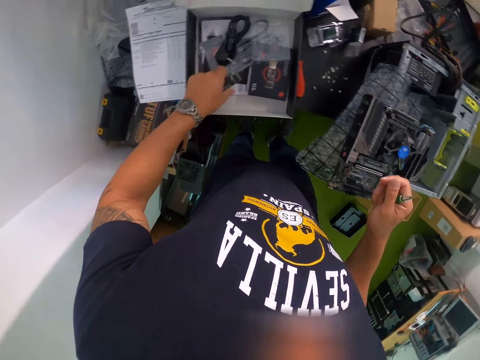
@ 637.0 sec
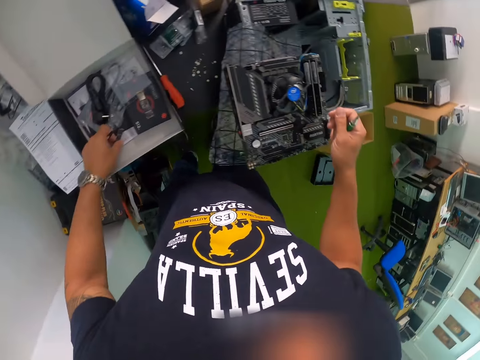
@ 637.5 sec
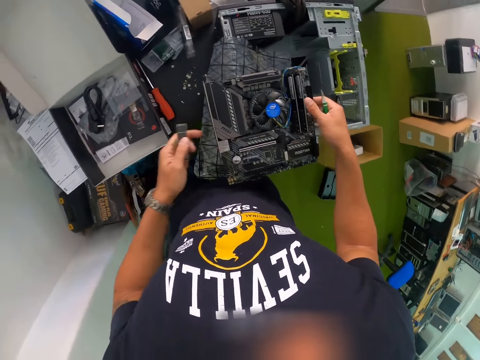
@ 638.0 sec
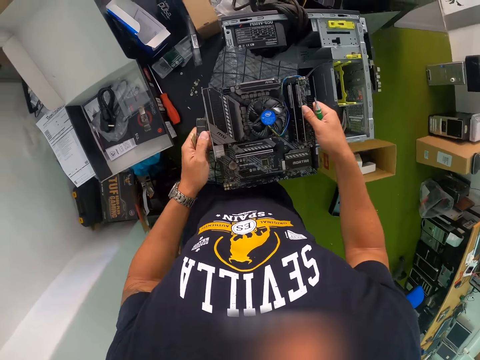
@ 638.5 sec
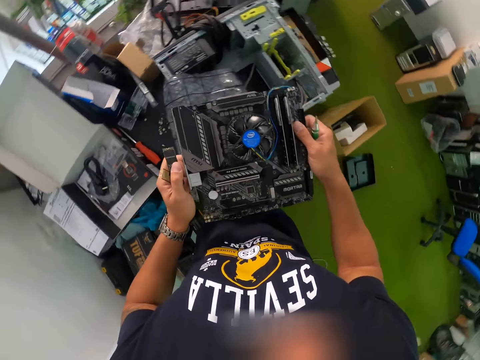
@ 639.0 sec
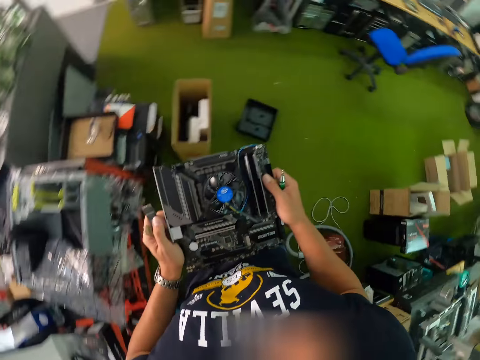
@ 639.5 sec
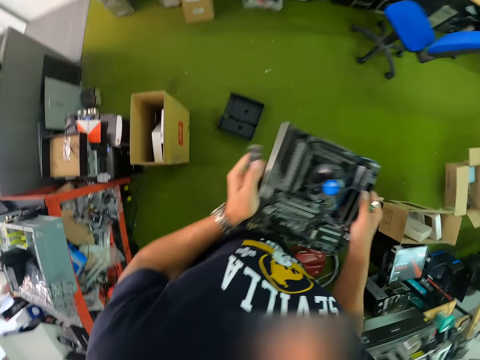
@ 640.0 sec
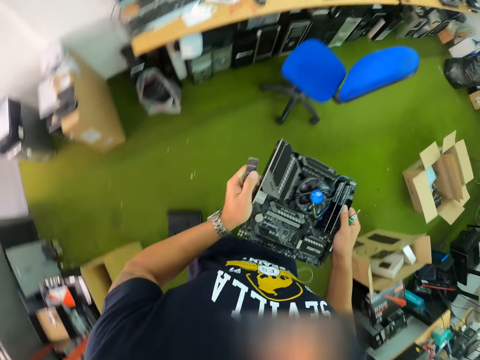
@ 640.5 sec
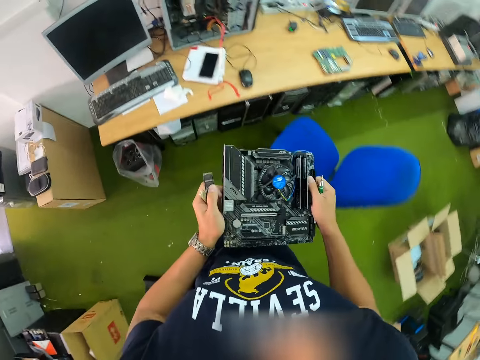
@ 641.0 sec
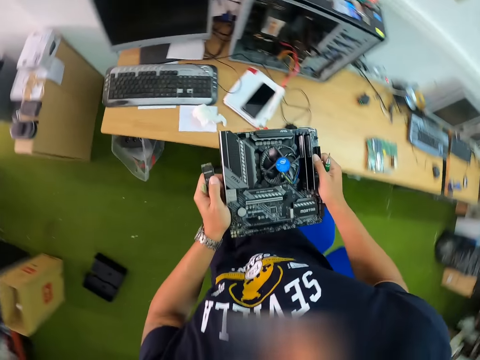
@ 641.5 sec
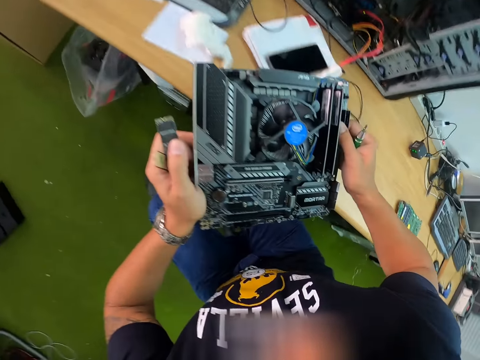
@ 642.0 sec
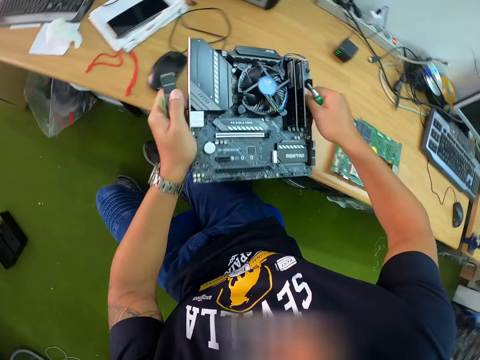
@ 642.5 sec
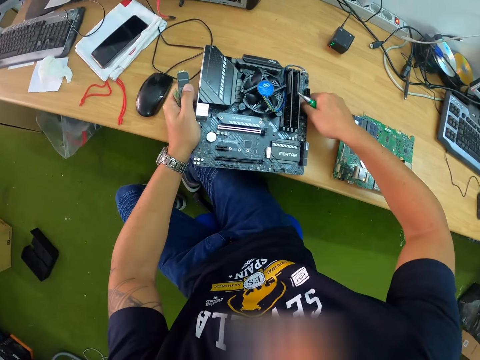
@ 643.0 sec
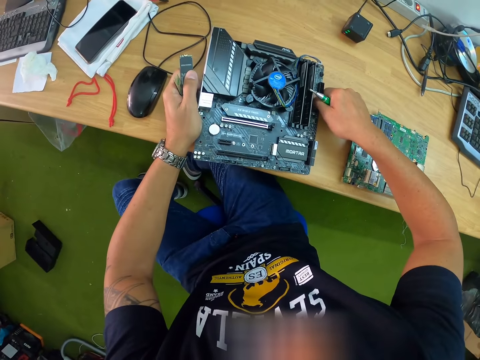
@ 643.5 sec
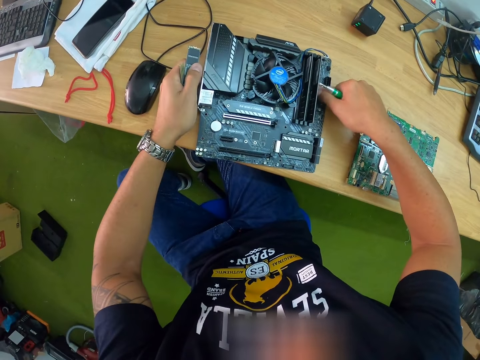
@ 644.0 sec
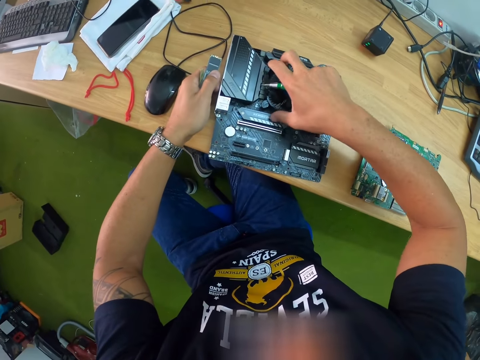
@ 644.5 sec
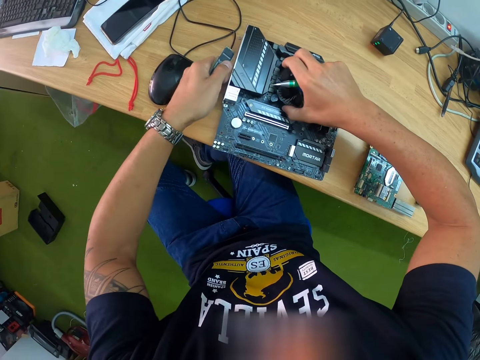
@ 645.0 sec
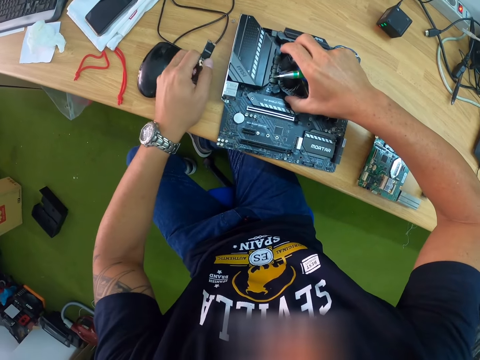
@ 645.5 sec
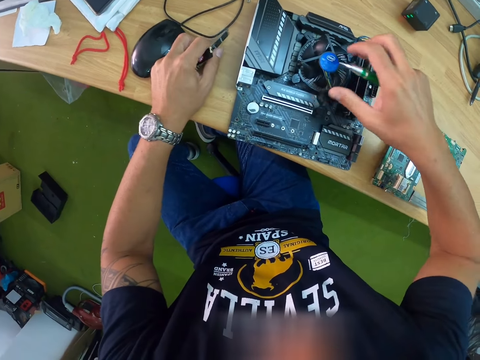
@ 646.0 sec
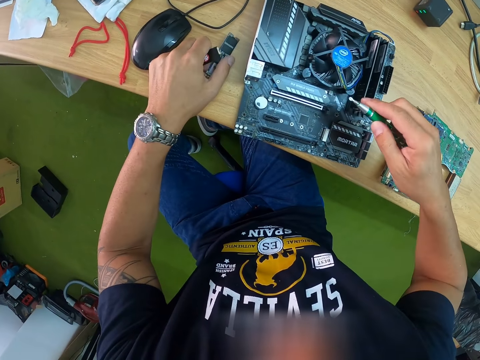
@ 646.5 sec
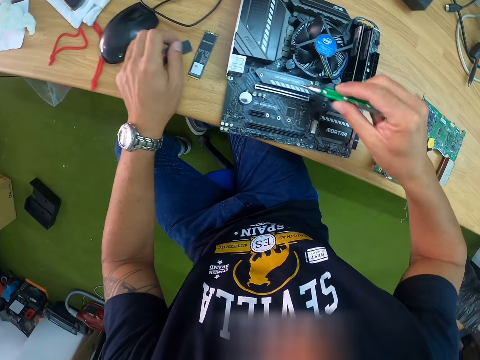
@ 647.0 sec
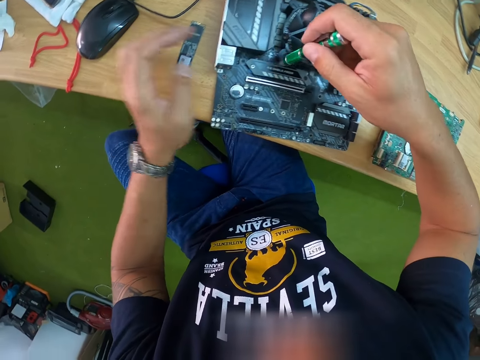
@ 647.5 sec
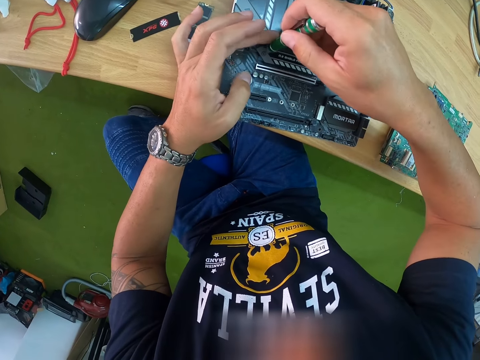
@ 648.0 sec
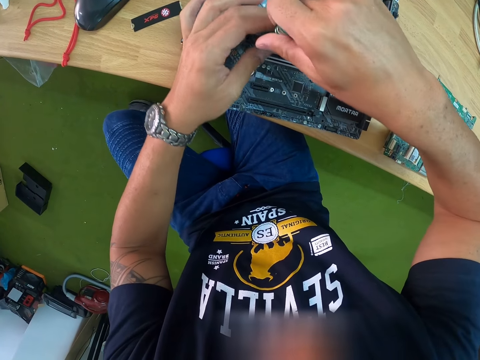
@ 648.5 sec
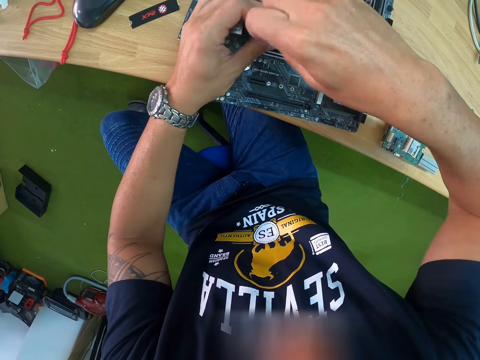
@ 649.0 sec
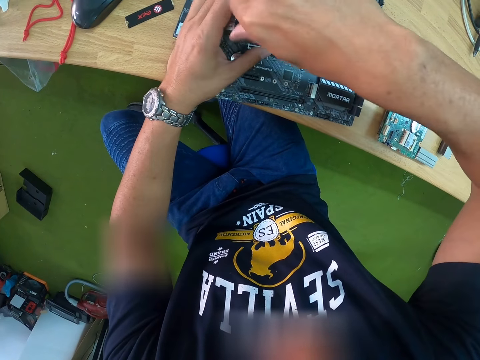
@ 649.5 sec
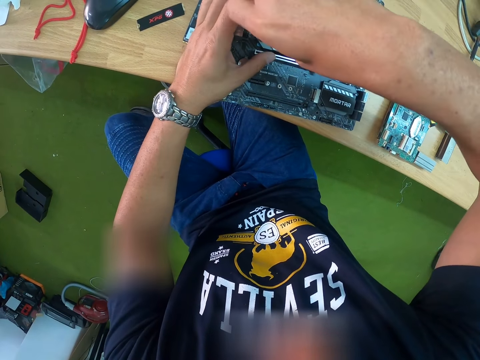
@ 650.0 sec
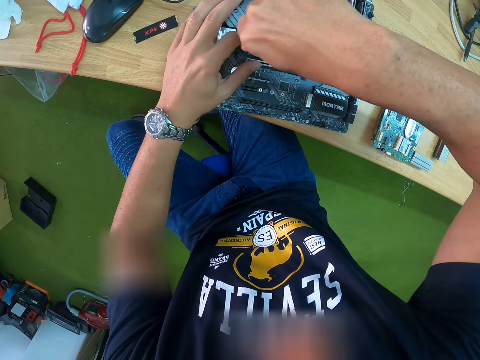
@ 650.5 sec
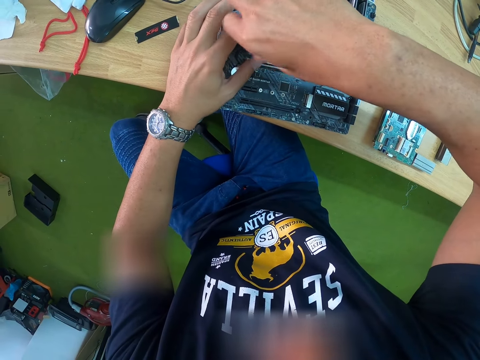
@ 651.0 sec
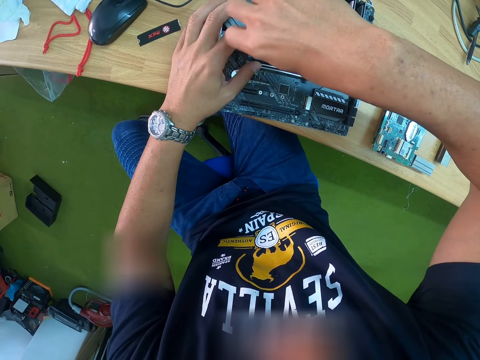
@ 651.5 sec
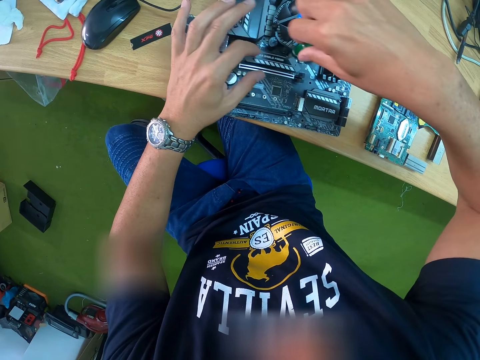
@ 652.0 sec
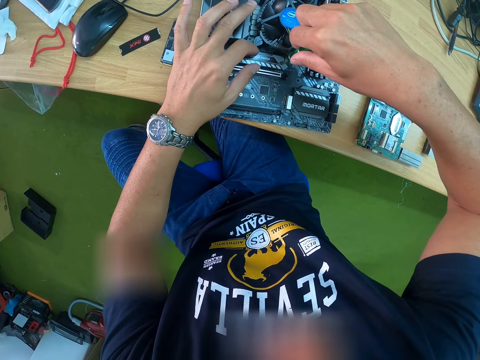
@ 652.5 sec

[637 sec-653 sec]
The camera wearer picks the chip from the box with his left hand. He picks the motherboard from the CPU with both hands. He carries the motherboard. He walks in the house. He sits on the chair. He drops the motherboard on a table with both hands. He holds a fan of the motherboard with his right hand. He drops the chip on the table with his left hand. He drops the chip on the table with his left hand again. He unscrews a screw from the motherboard with the screwdriver with both hands.

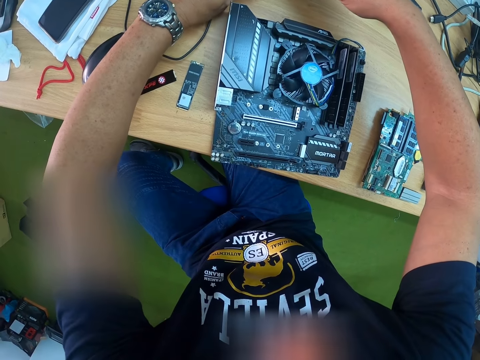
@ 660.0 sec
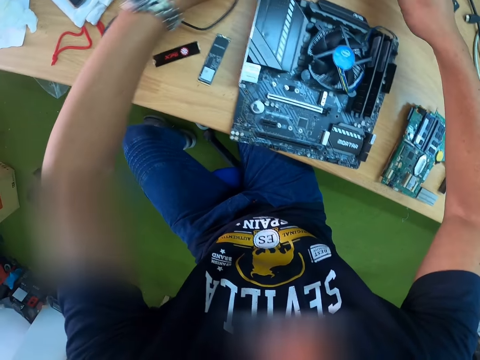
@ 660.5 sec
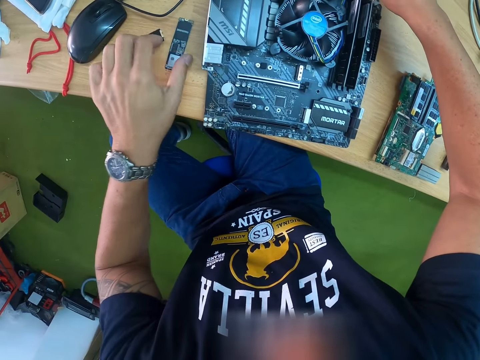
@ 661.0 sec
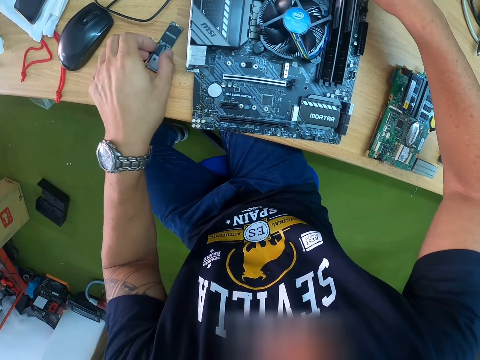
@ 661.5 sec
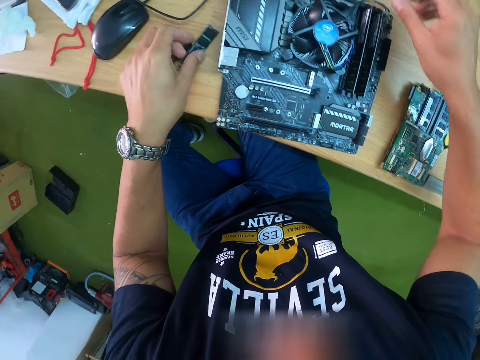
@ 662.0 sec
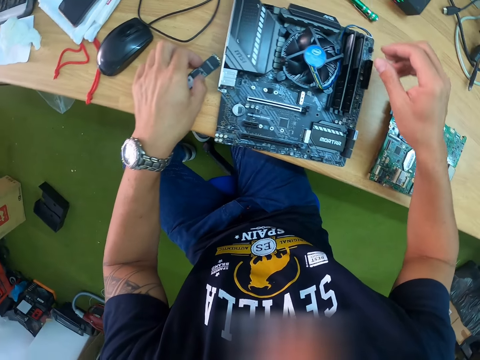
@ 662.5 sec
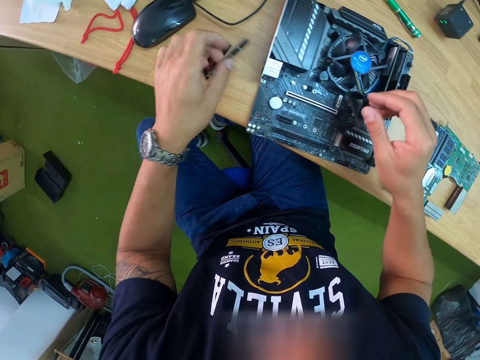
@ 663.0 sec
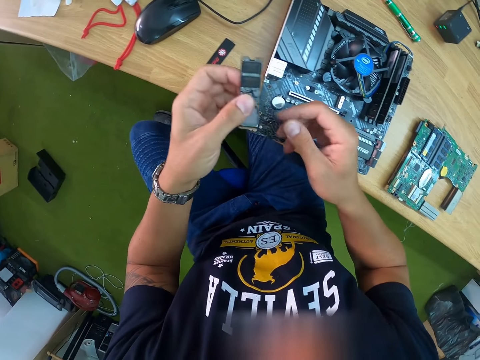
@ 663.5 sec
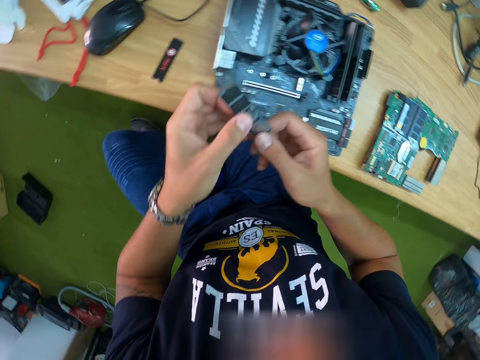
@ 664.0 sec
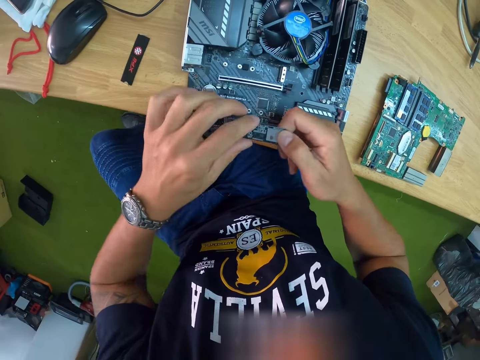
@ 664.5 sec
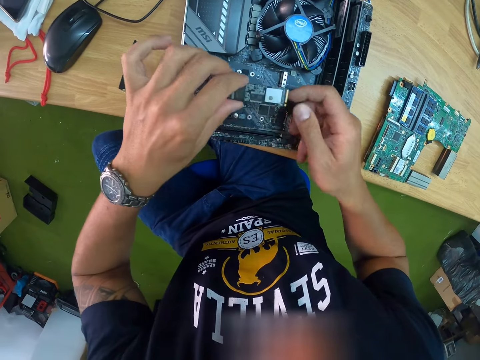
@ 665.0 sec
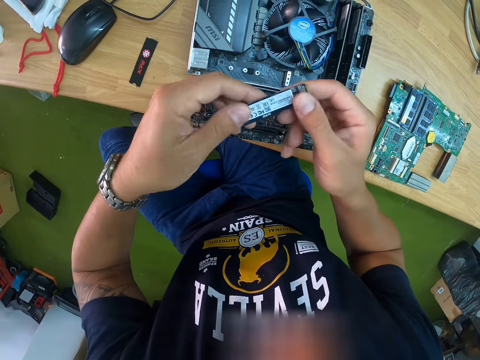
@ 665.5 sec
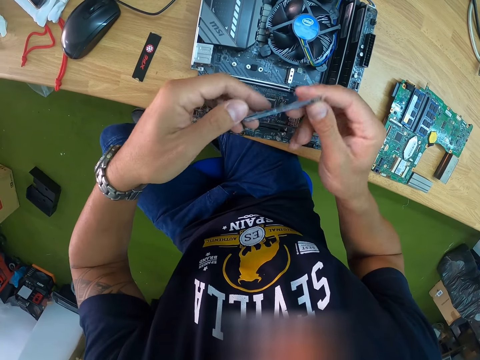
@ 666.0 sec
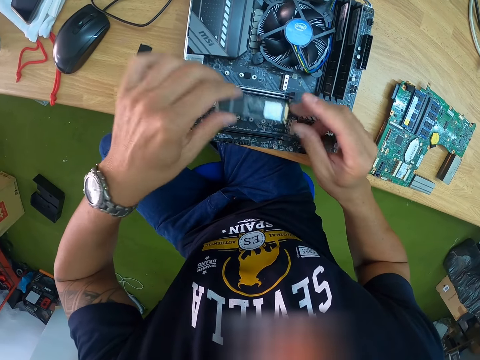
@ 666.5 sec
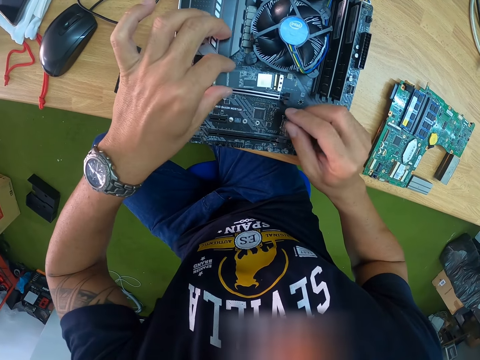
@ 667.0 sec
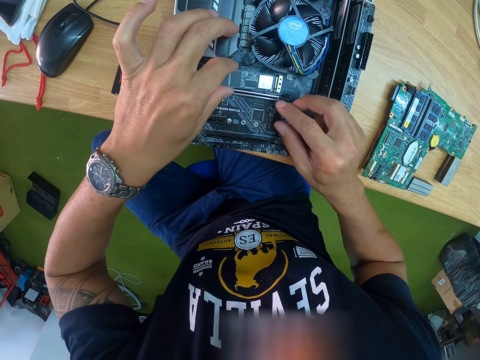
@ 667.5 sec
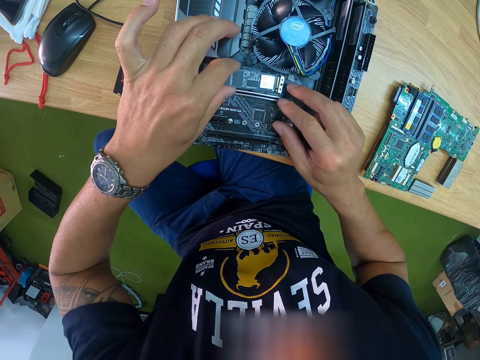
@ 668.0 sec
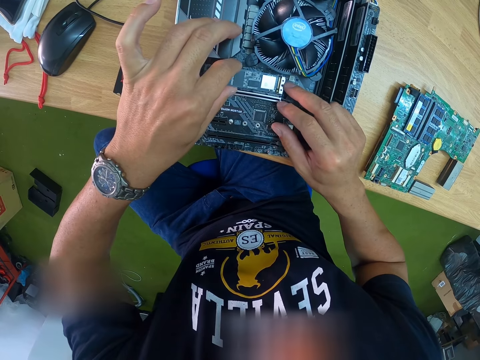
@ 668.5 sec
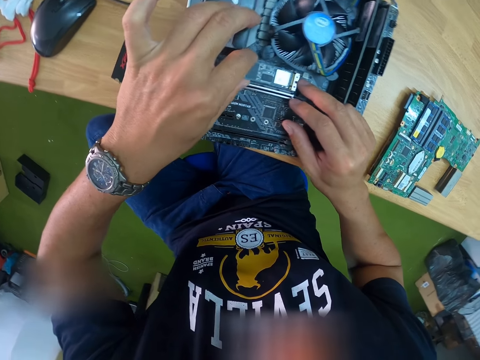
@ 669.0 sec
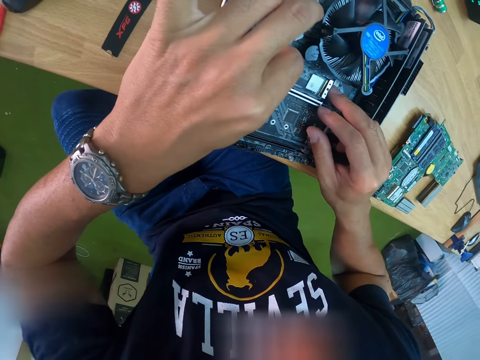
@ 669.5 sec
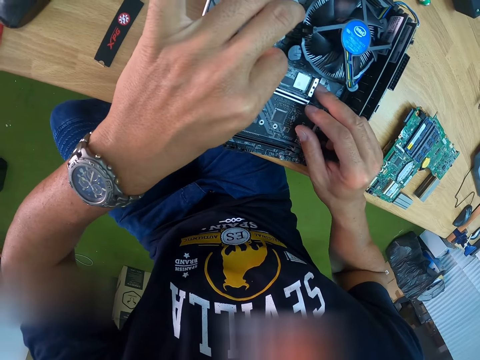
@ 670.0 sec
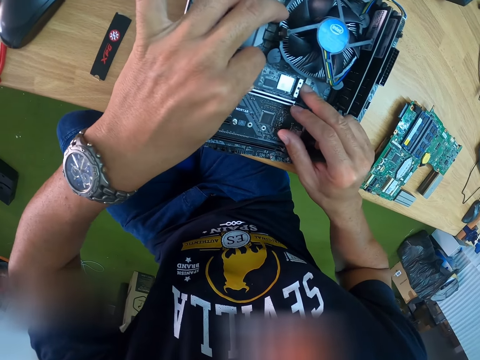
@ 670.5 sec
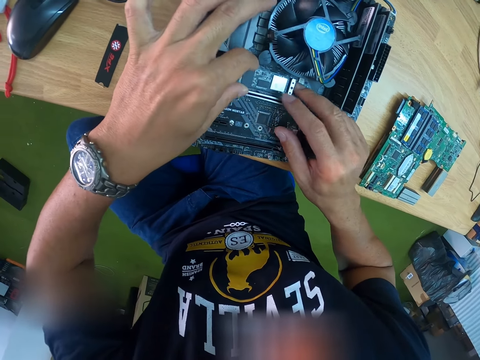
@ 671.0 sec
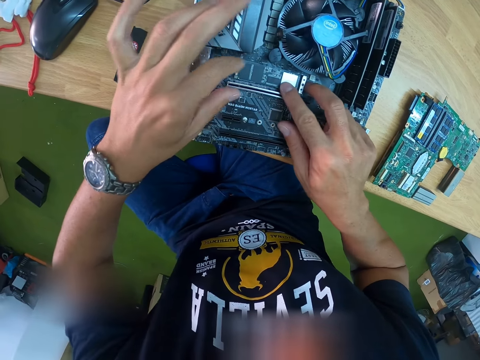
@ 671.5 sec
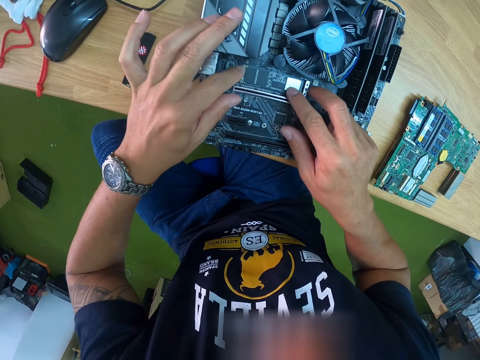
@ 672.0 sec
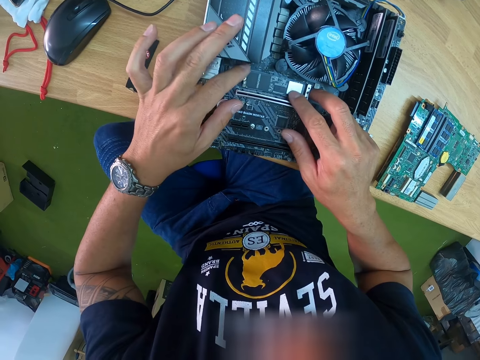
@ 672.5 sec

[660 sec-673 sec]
The camera wearer picks the chip from the table with his left hand. He holds the chip with both hands. He fixes the chip on the motherboard with both hands.
